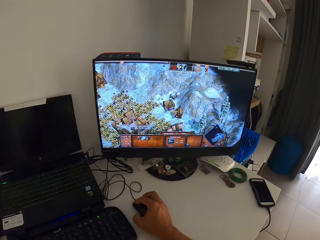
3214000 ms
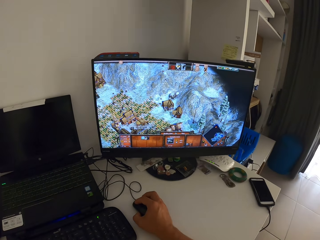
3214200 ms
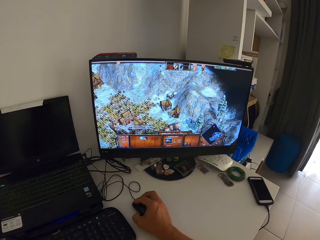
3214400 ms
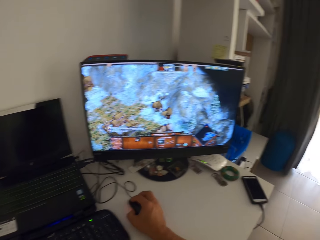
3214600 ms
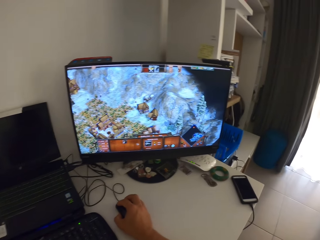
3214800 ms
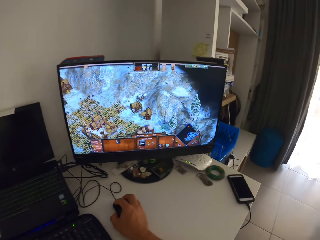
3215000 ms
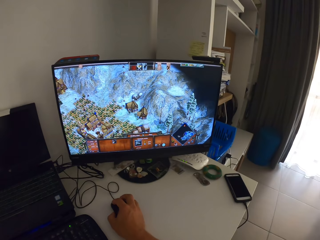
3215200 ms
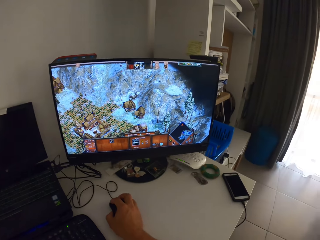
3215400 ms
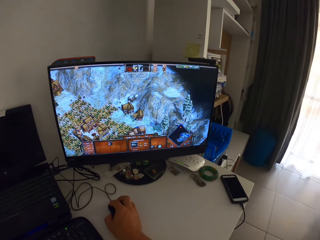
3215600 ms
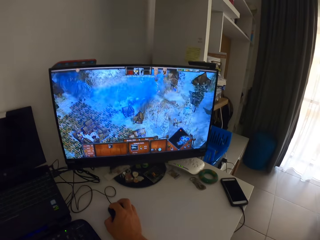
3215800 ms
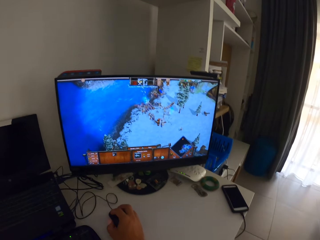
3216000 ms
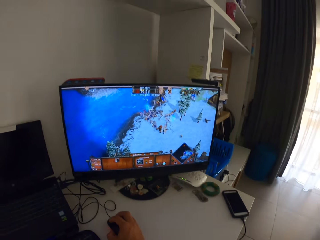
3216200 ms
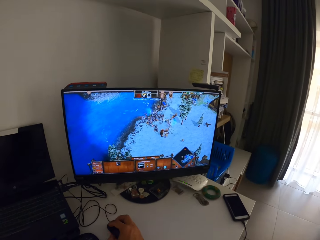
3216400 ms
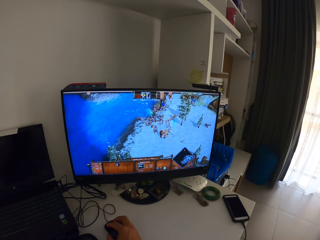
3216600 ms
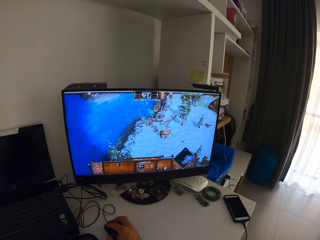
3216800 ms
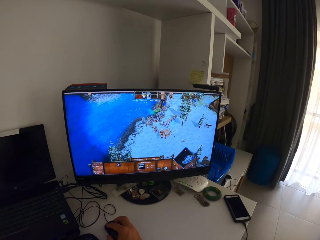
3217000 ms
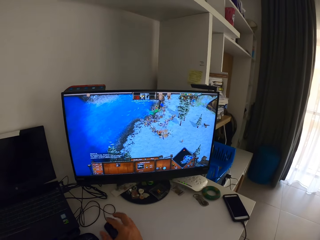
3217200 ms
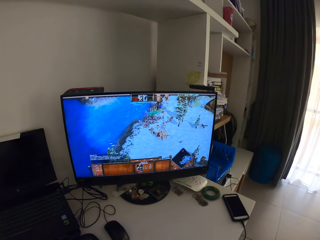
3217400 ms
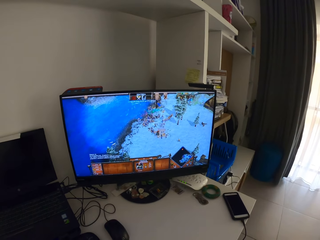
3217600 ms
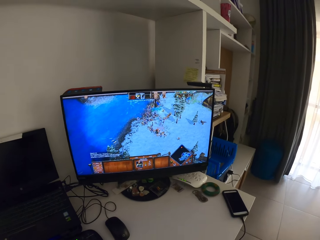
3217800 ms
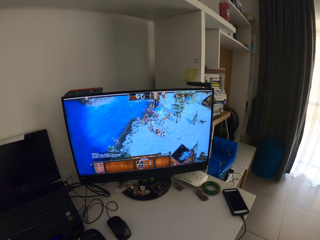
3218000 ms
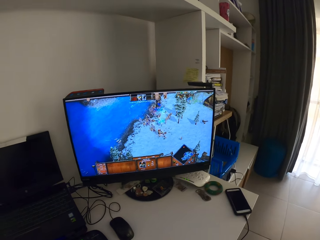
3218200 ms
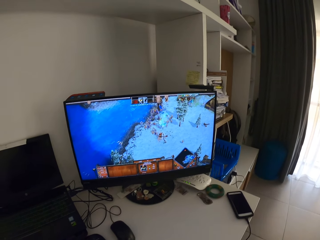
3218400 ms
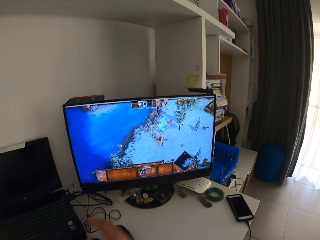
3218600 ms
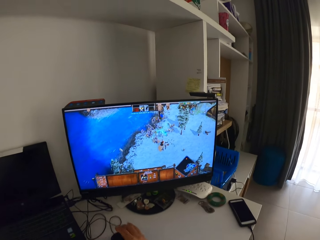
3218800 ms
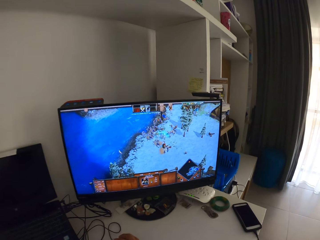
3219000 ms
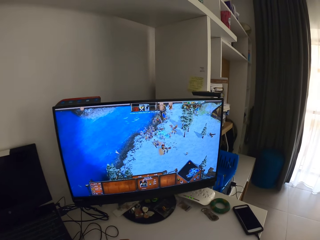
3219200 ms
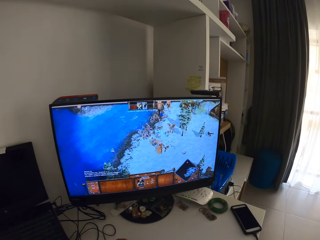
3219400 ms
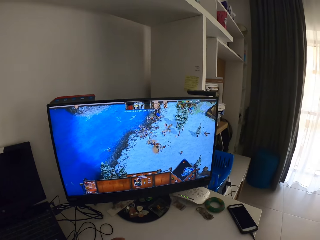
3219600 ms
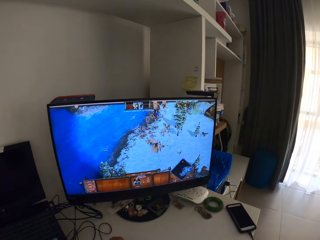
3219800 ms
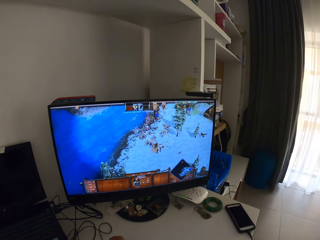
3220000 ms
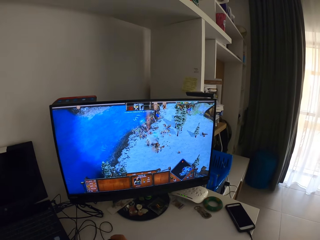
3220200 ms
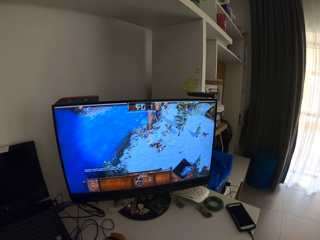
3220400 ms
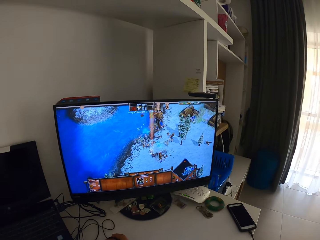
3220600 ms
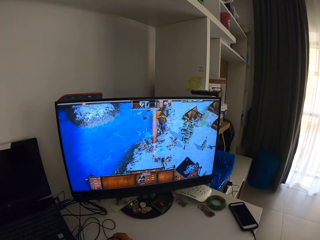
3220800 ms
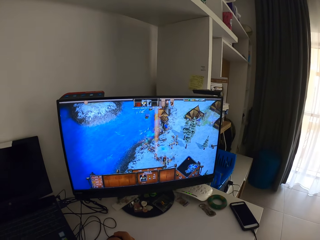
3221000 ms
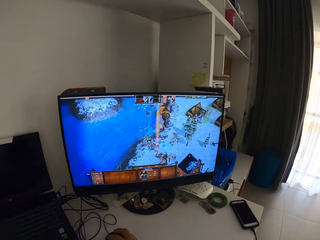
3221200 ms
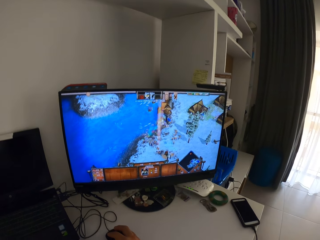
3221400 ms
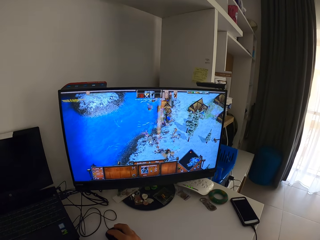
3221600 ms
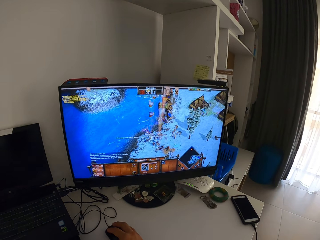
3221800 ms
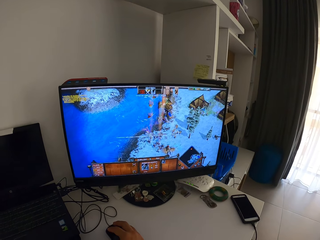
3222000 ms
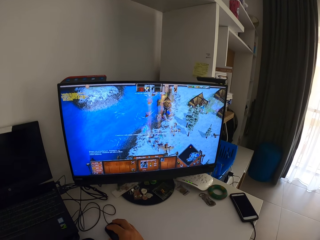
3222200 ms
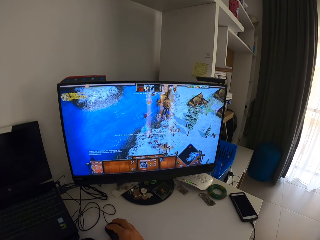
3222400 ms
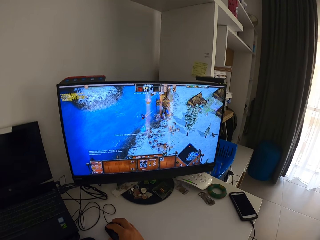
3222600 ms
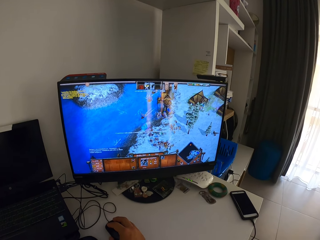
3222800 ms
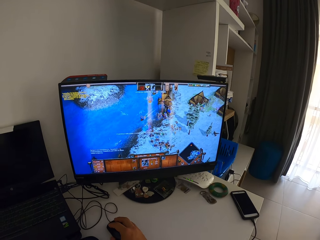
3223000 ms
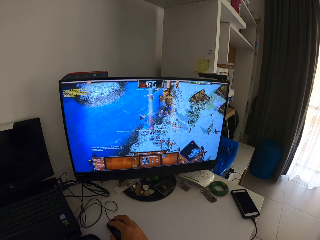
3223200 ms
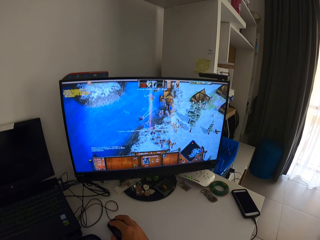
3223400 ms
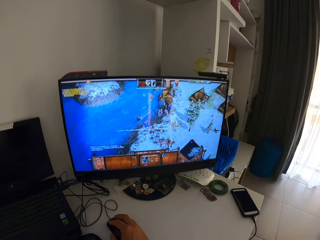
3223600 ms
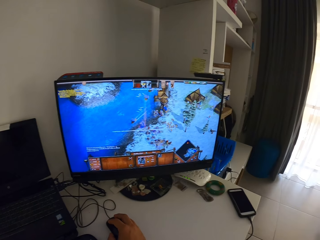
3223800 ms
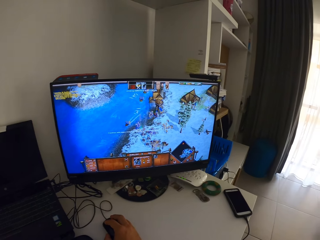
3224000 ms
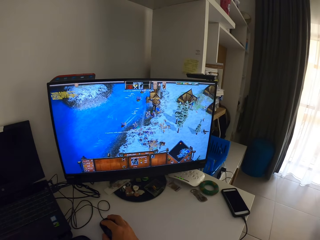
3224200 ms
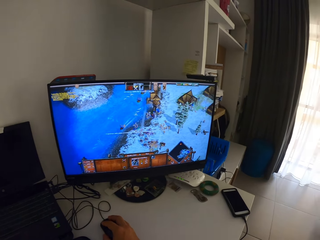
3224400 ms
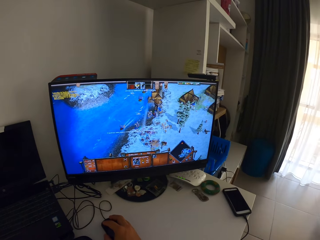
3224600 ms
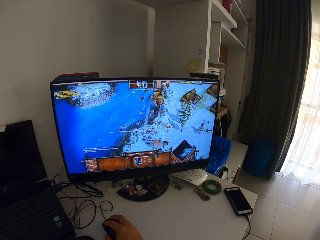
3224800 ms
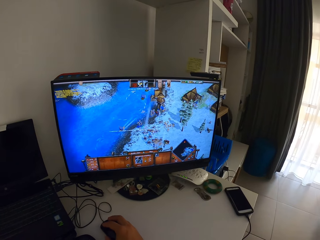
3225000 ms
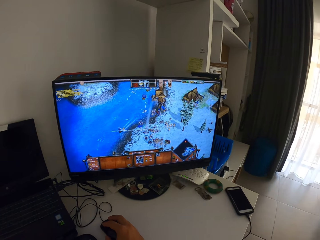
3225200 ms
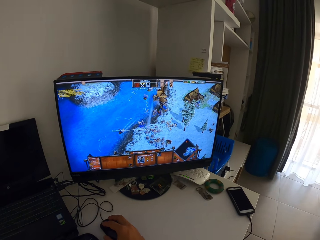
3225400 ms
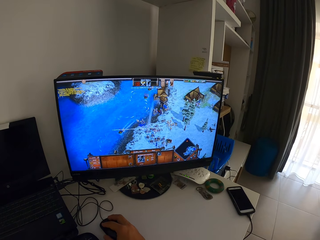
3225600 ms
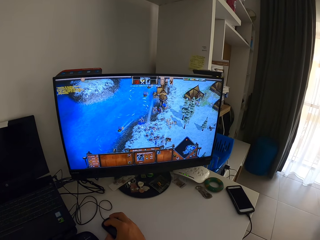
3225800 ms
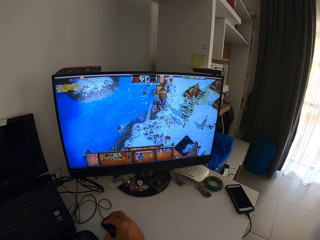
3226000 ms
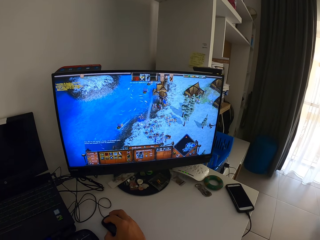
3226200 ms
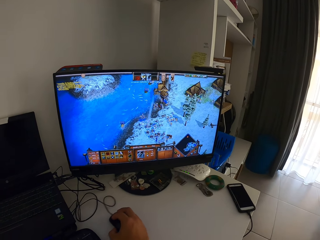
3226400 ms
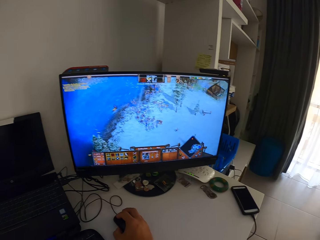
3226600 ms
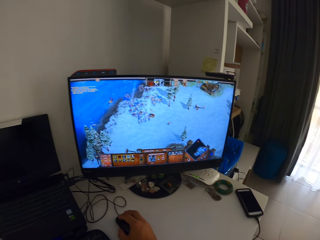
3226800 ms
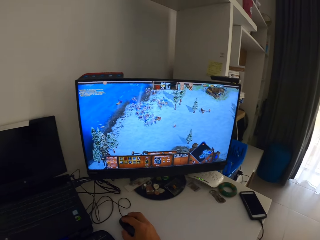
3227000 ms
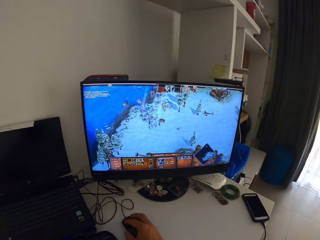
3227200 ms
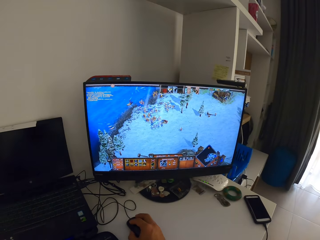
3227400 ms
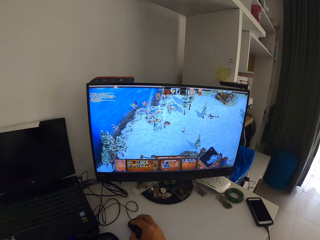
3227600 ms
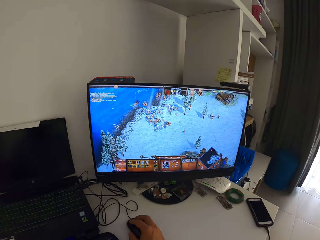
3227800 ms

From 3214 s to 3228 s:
The camera wearer moves his right hand from the mouse. He places his right hand on the mouse. He moves the mouse connected to a desktop computer on a white table with his right hand.

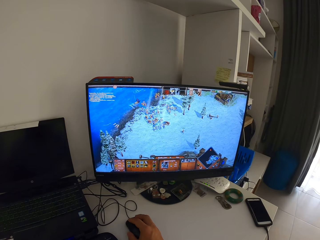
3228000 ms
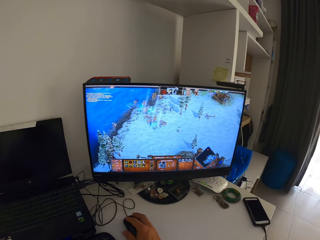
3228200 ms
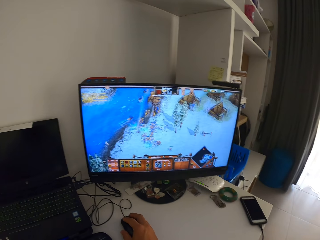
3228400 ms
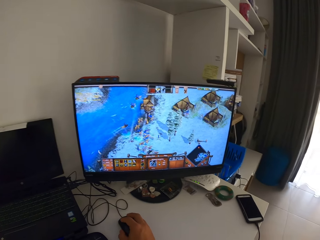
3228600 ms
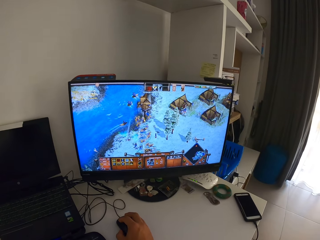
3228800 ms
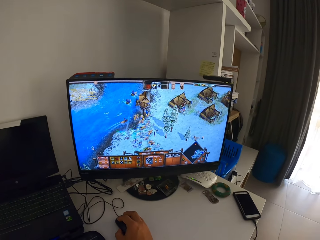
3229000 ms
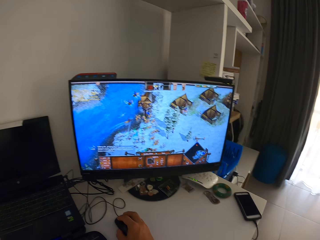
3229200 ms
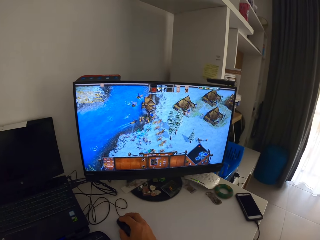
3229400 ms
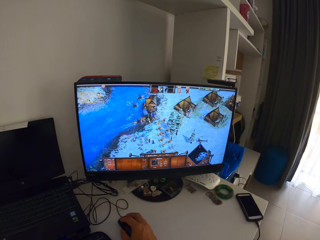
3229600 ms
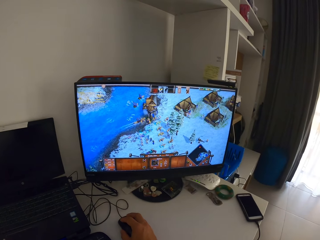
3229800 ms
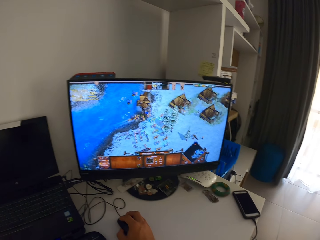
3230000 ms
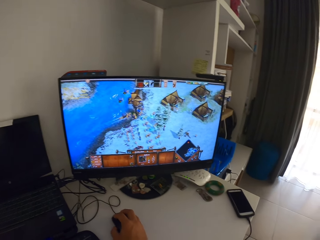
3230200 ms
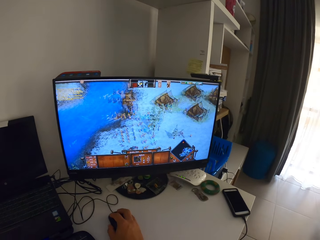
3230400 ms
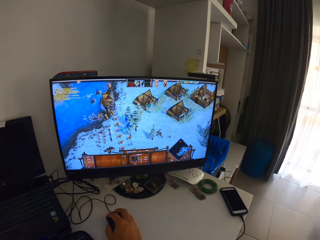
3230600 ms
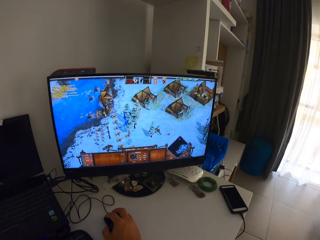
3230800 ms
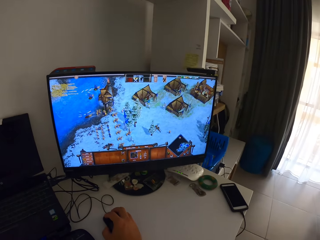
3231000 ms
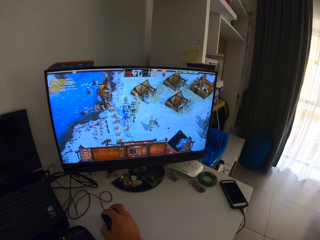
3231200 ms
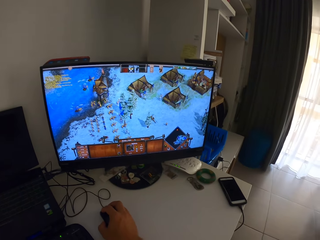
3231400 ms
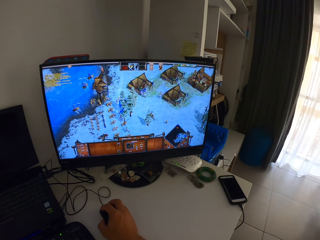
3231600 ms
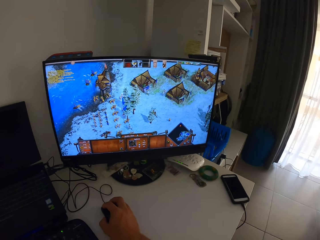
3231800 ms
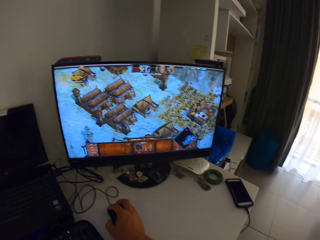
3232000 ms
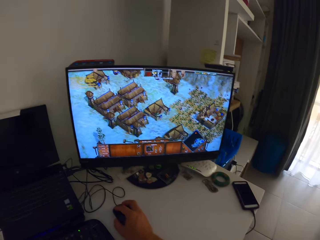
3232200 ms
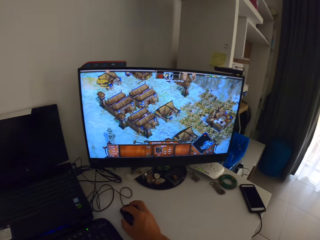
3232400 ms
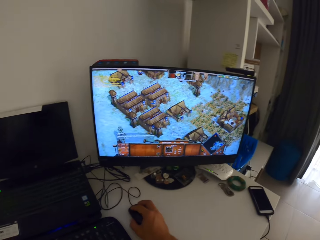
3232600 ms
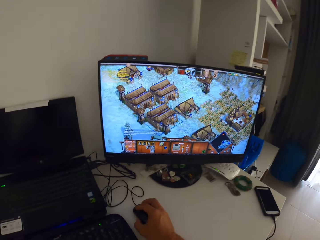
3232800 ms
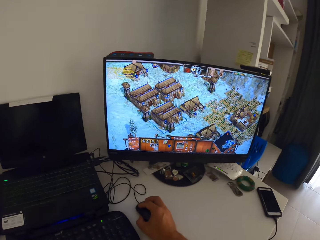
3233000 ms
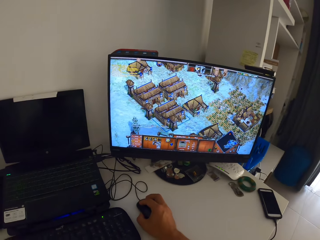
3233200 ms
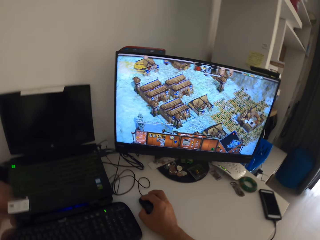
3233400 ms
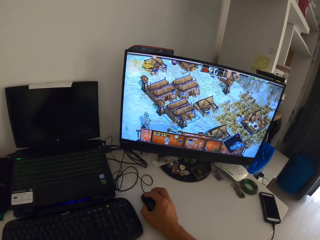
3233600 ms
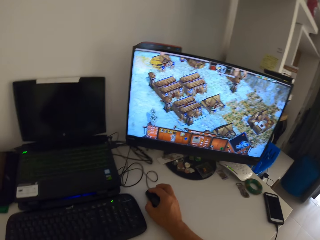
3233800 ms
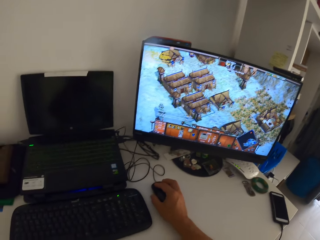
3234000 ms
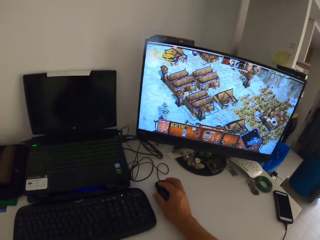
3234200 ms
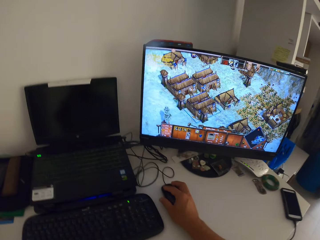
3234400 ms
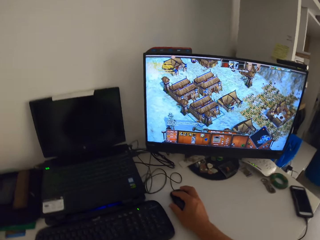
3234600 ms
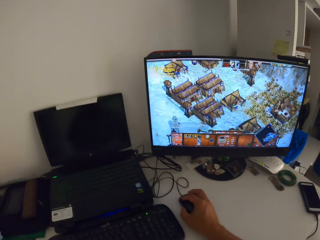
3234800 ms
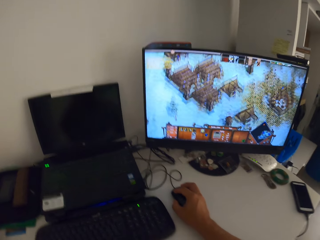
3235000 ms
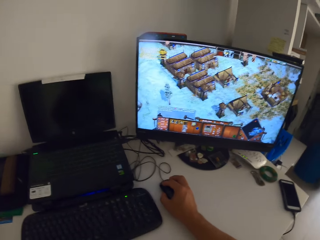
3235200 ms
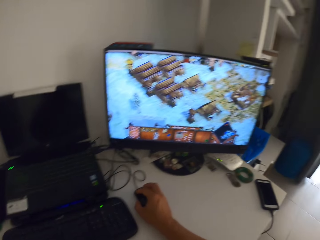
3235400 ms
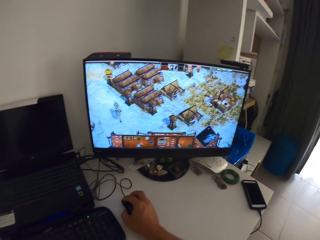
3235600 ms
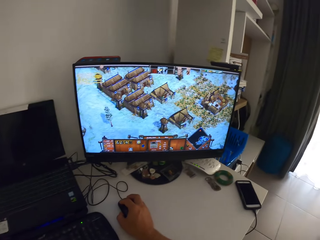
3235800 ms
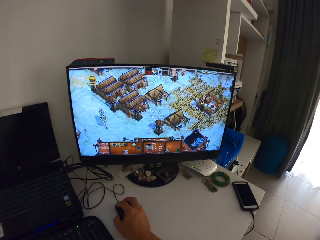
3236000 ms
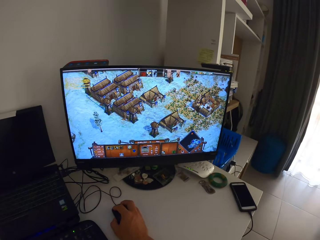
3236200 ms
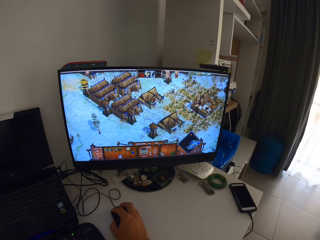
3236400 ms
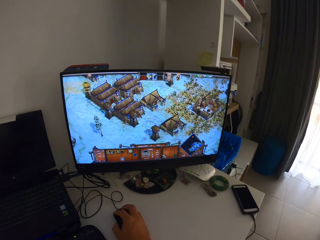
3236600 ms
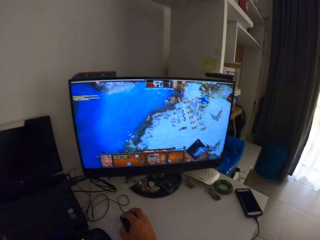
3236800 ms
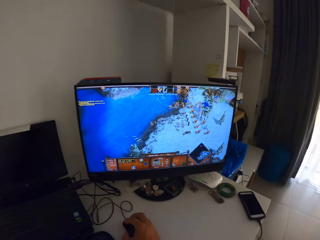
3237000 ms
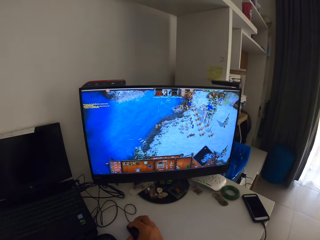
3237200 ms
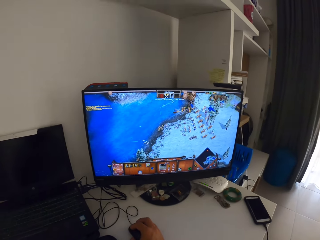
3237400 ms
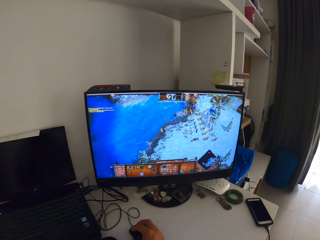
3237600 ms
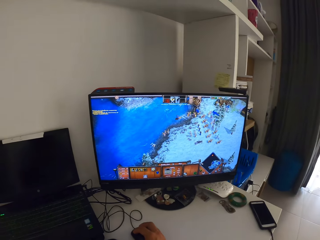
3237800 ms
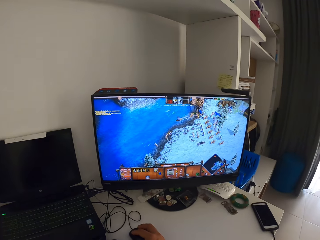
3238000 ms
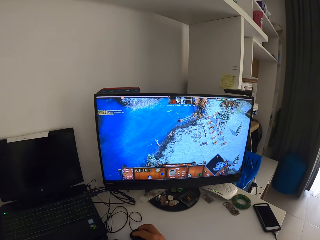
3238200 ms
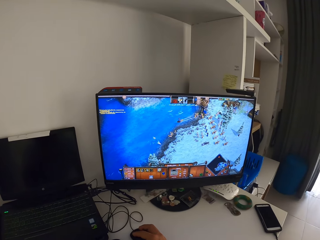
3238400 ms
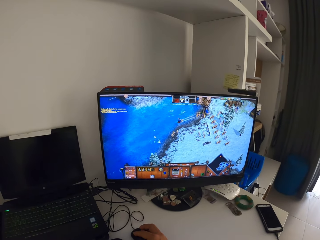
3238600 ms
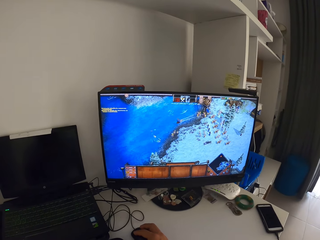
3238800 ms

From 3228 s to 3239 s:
The camera wearer moves his right hand to his face.
